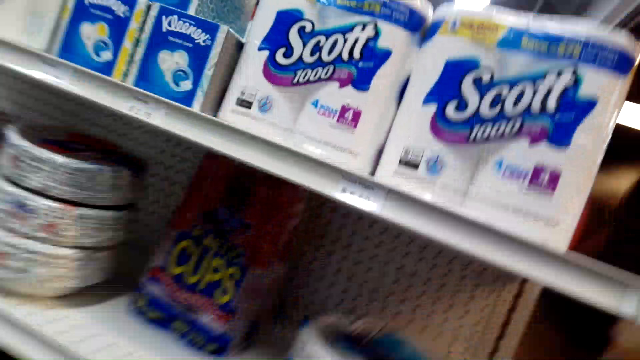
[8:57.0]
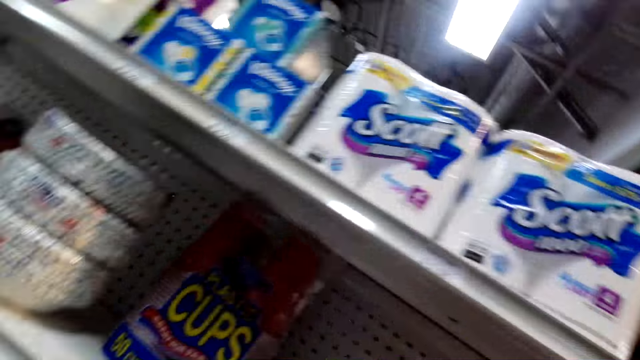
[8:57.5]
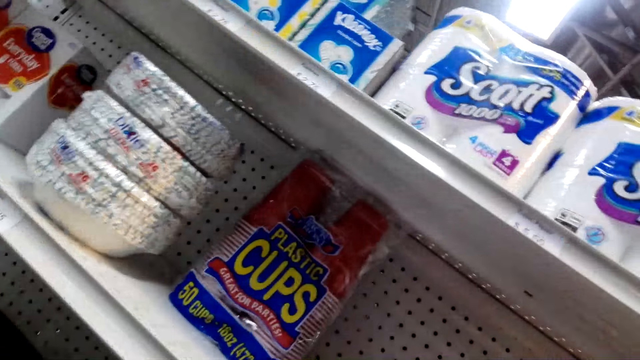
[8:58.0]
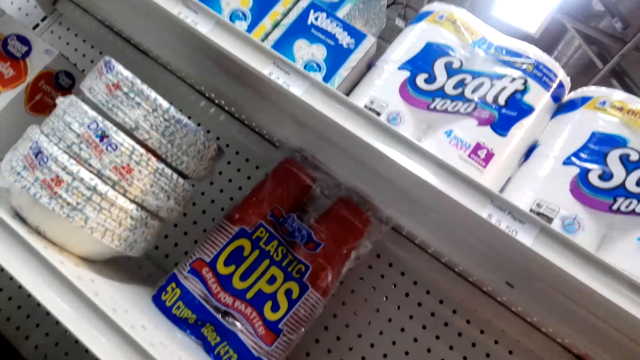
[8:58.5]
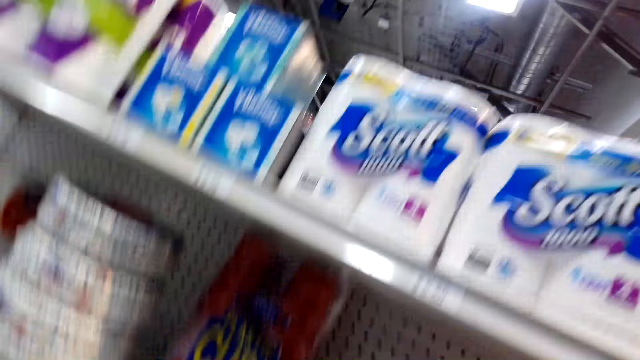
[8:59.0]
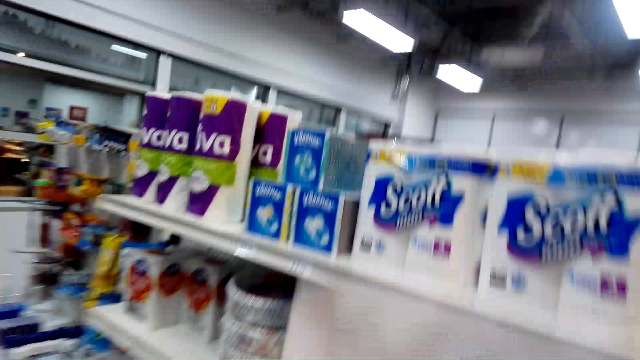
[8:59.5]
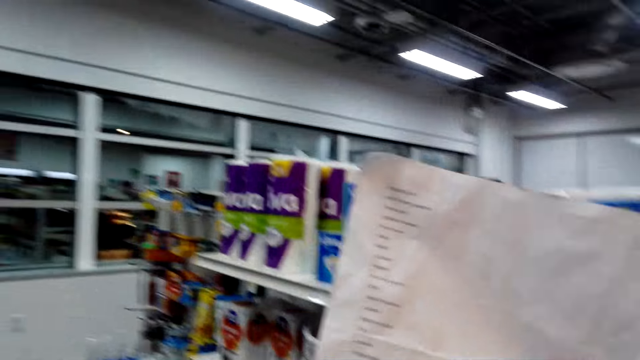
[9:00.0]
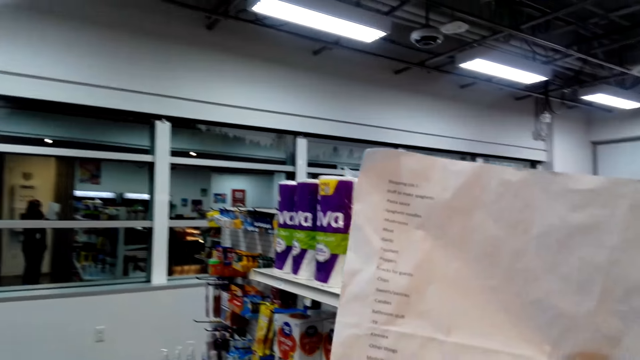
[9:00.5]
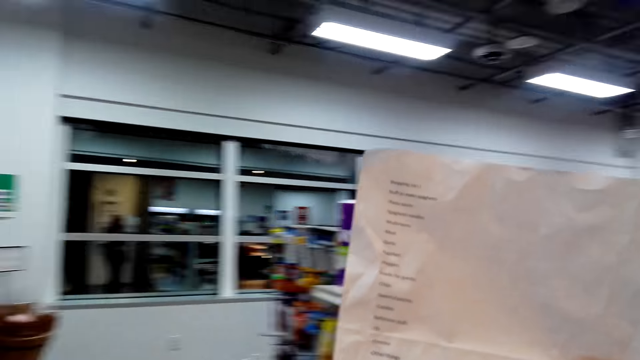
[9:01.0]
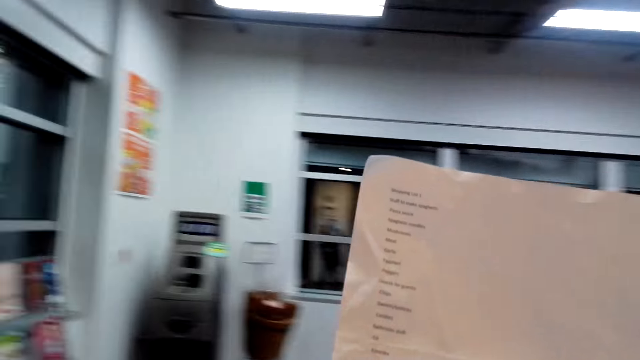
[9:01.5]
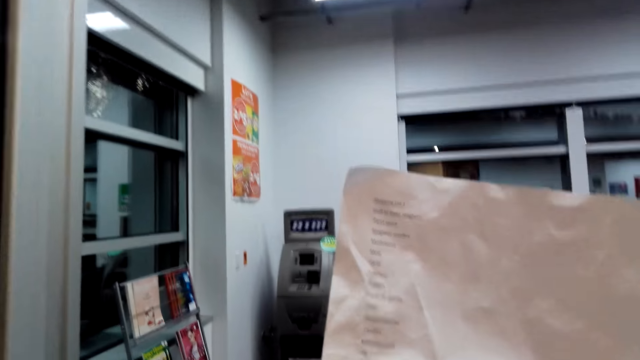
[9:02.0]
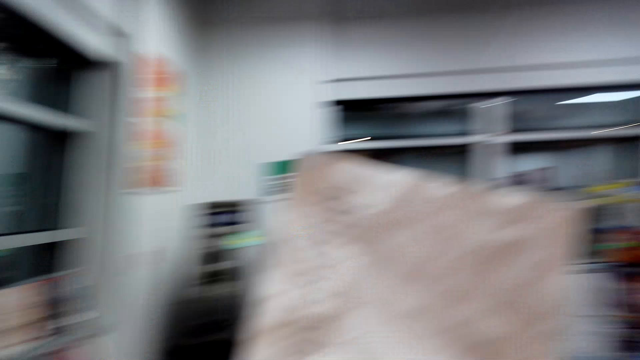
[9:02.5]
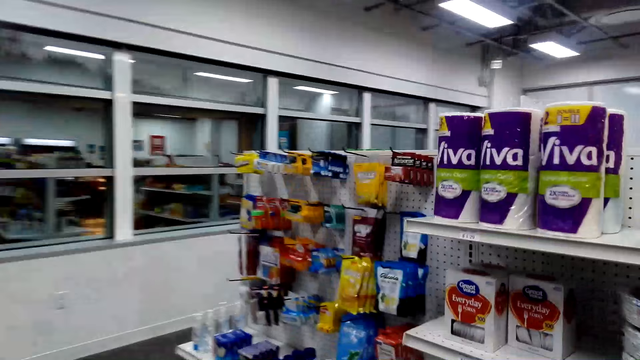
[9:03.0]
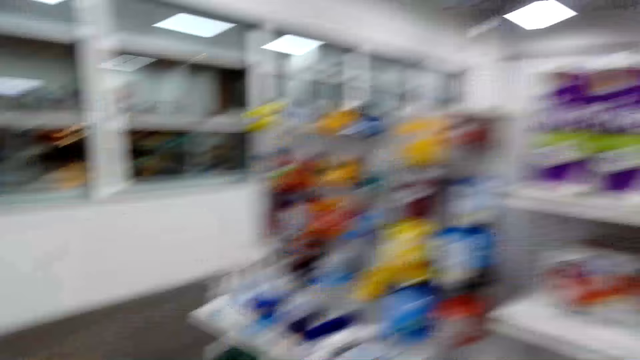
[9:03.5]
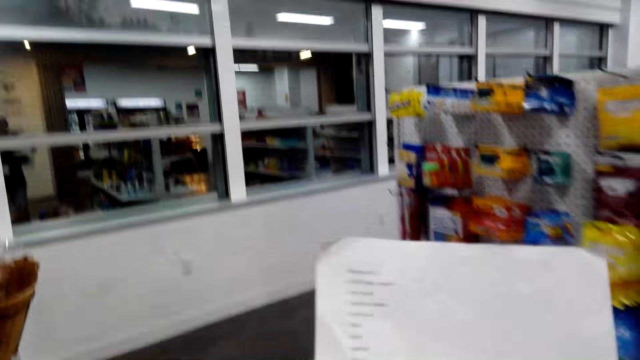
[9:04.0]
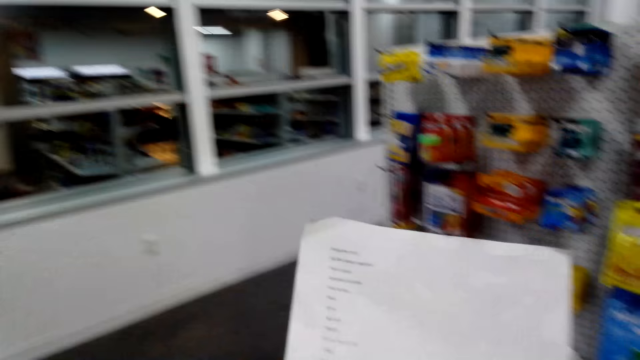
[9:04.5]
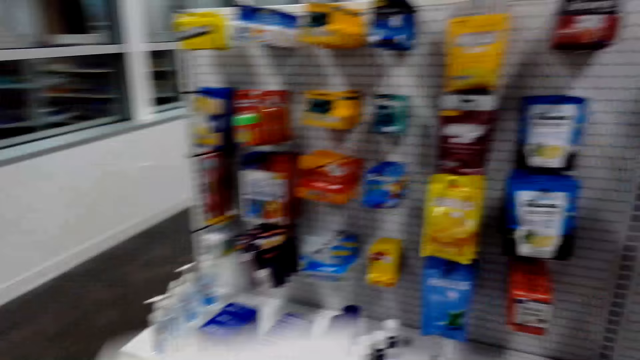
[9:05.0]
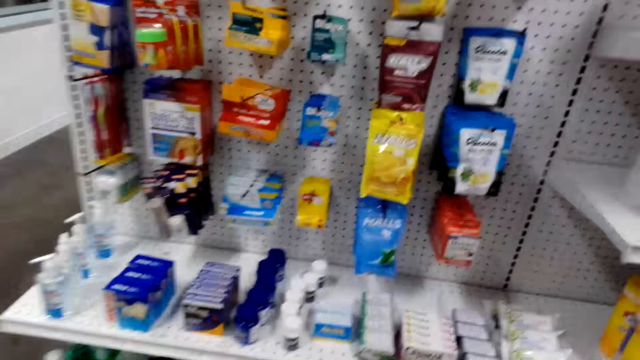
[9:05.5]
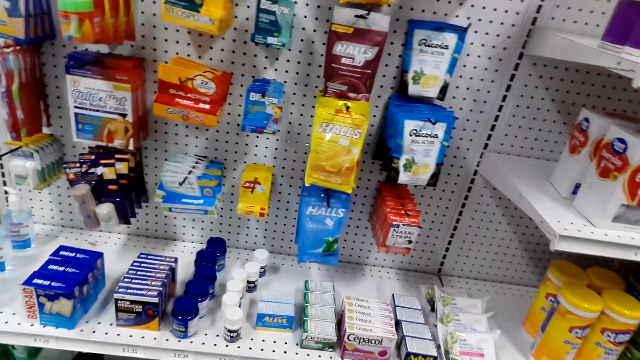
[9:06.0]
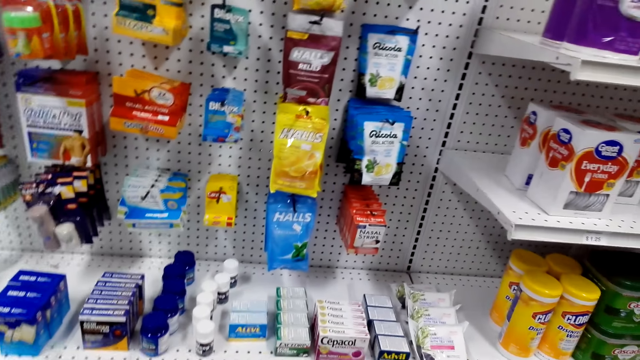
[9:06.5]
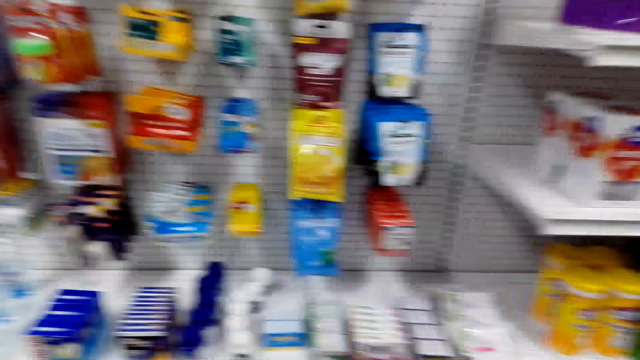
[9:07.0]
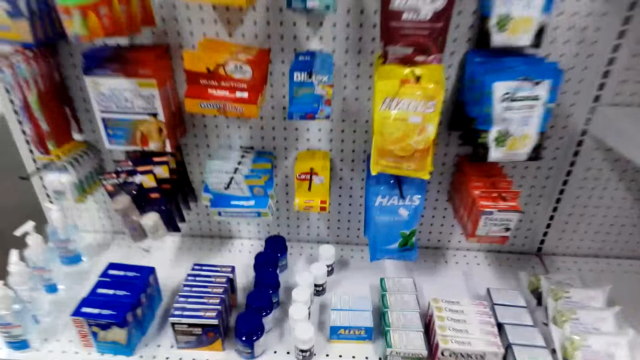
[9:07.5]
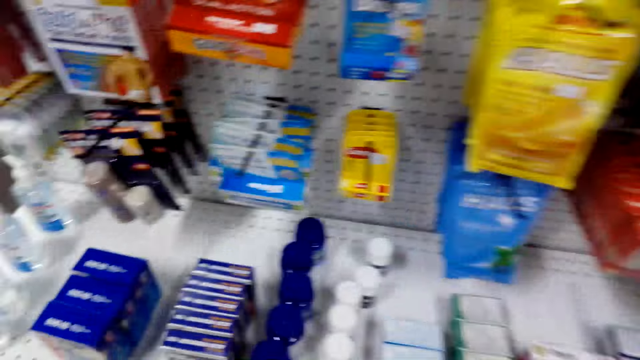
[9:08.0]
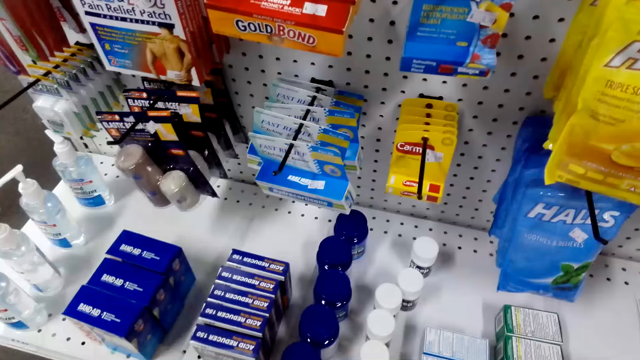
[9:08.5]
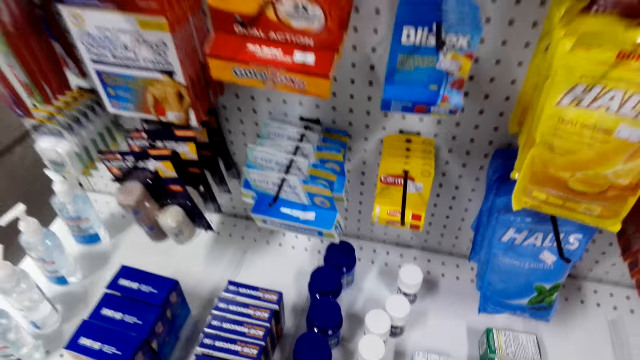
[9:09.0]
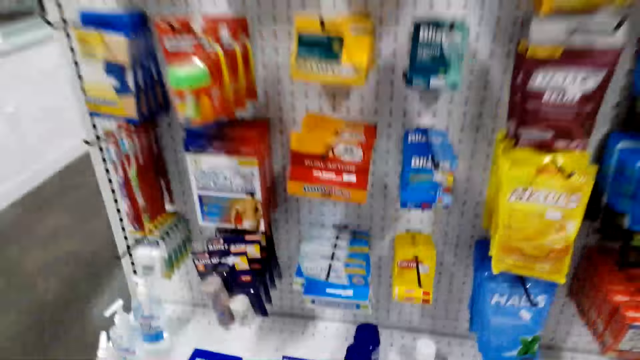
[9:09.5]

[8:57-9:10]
The camera wearer checks the list in hand. They walk in the store with the list in hand. They check items on the shelf.

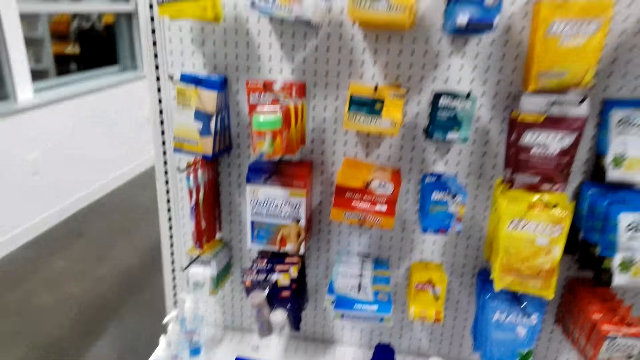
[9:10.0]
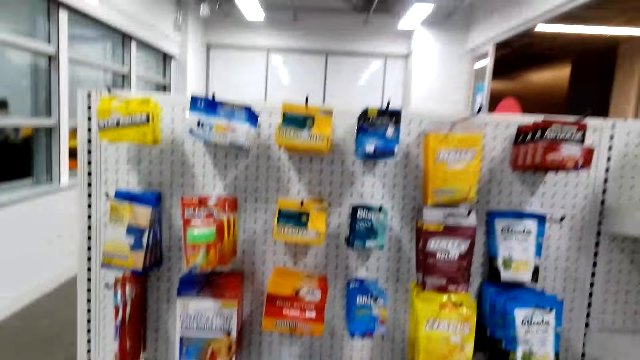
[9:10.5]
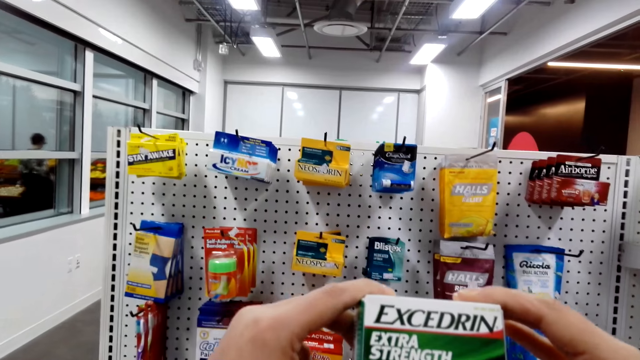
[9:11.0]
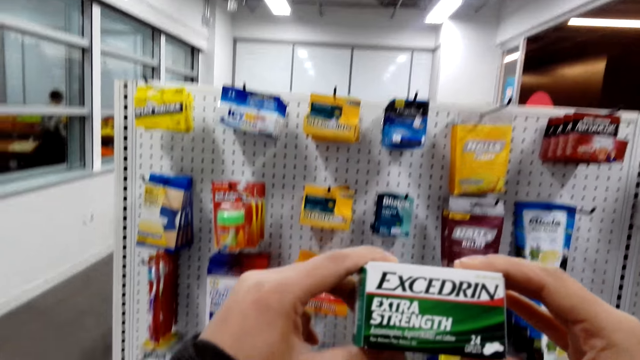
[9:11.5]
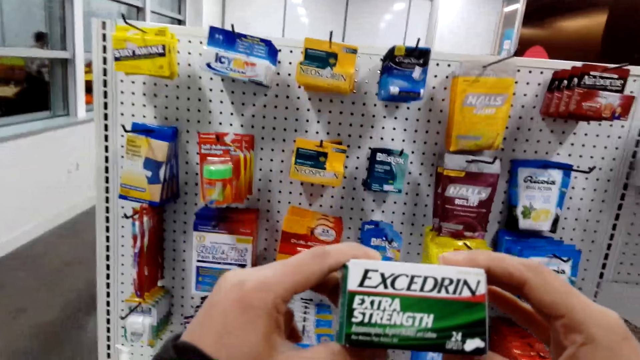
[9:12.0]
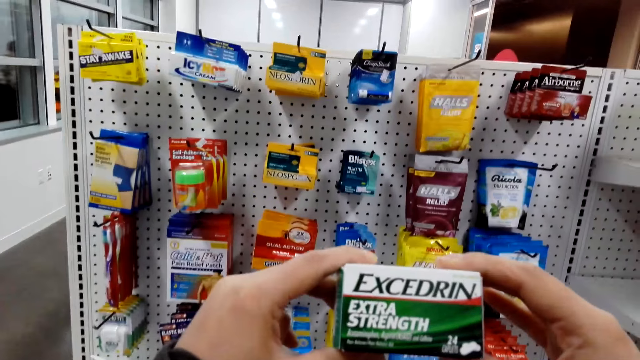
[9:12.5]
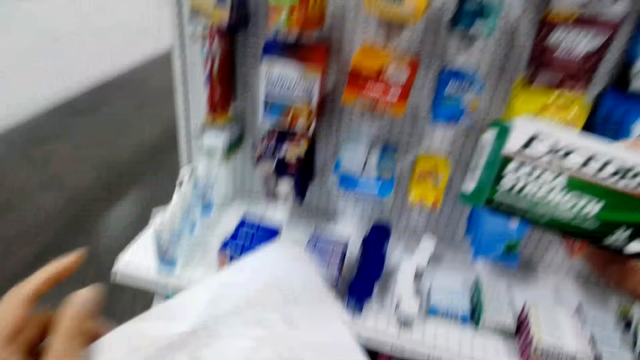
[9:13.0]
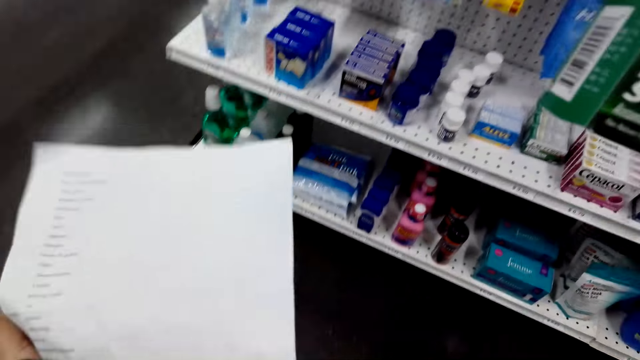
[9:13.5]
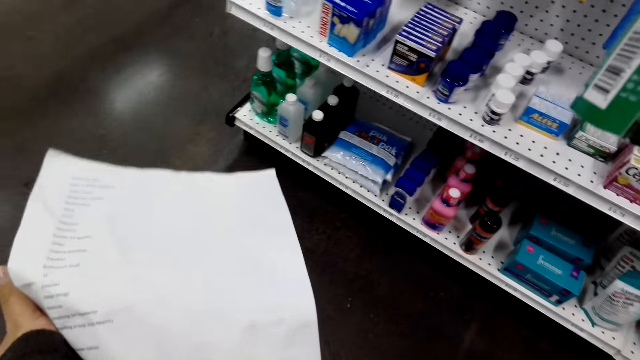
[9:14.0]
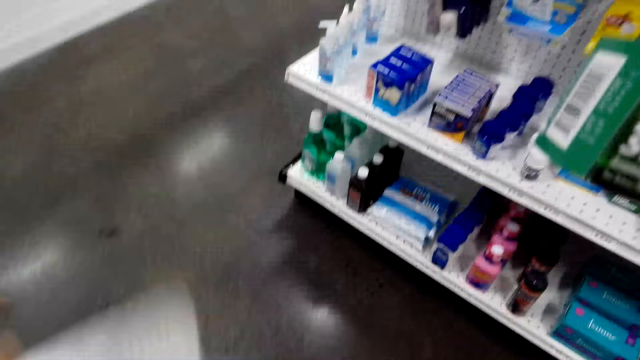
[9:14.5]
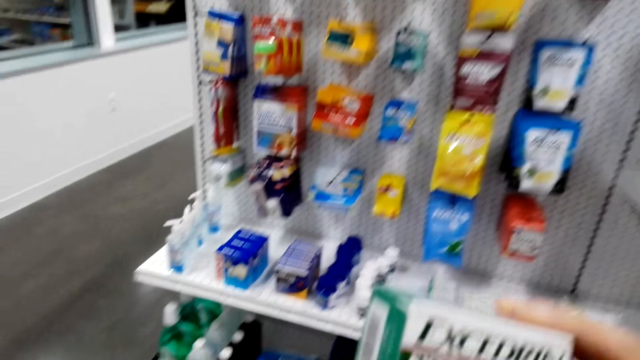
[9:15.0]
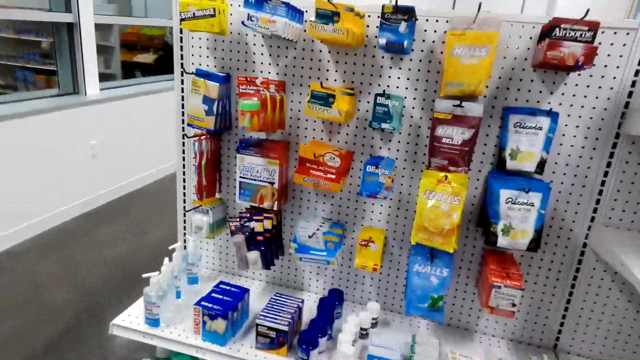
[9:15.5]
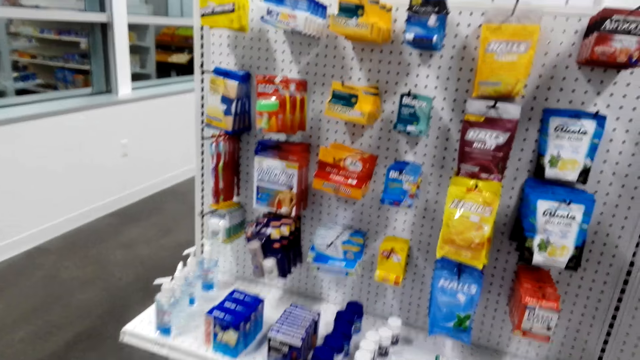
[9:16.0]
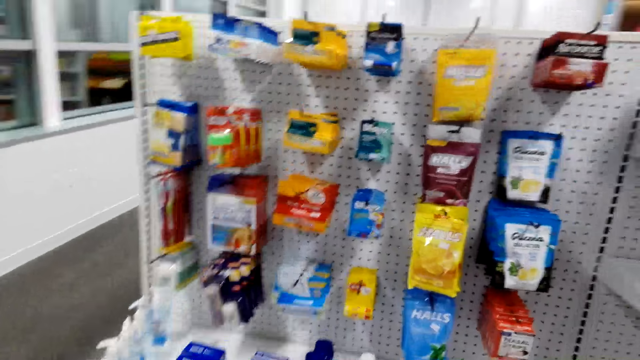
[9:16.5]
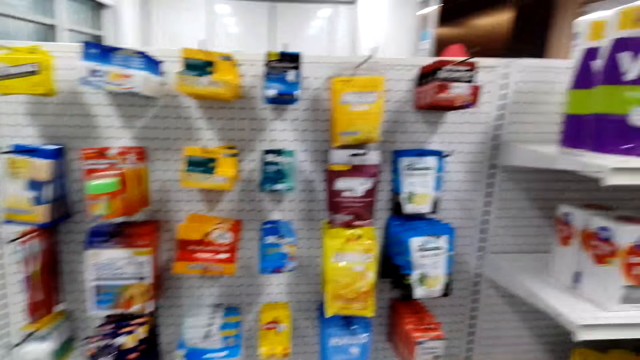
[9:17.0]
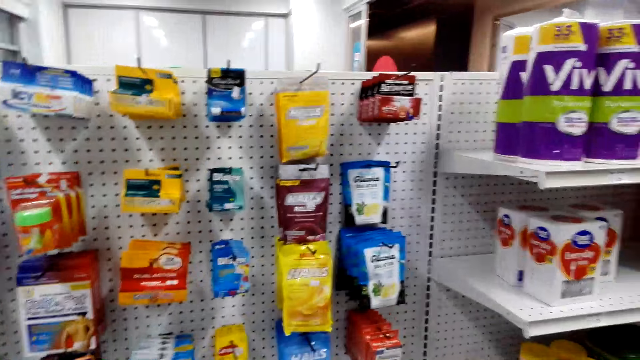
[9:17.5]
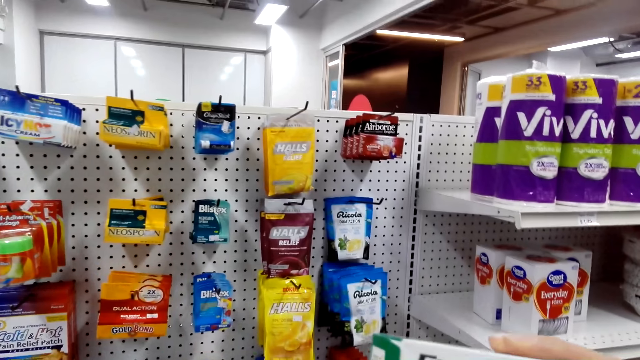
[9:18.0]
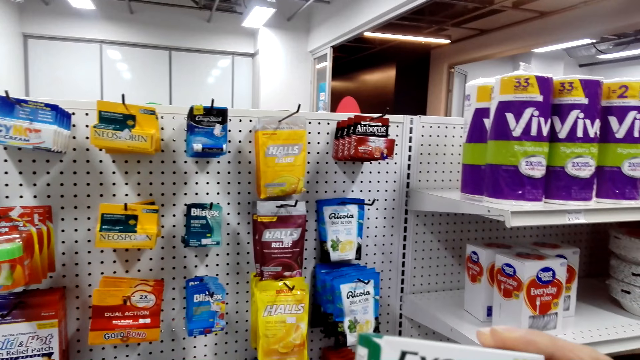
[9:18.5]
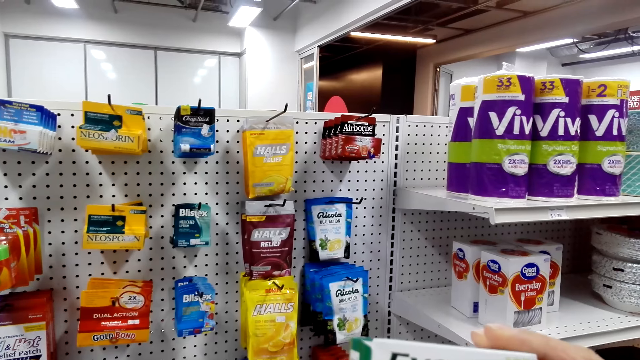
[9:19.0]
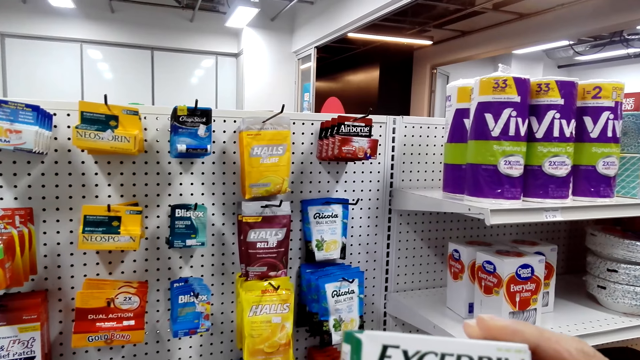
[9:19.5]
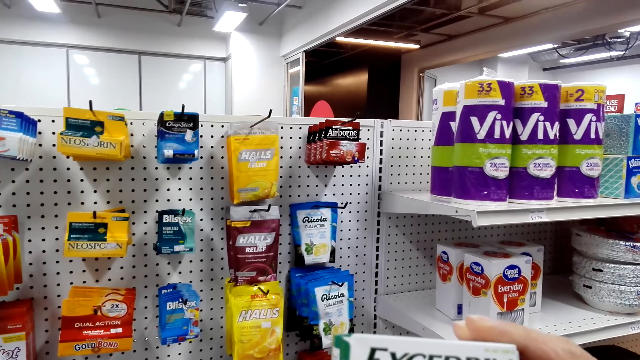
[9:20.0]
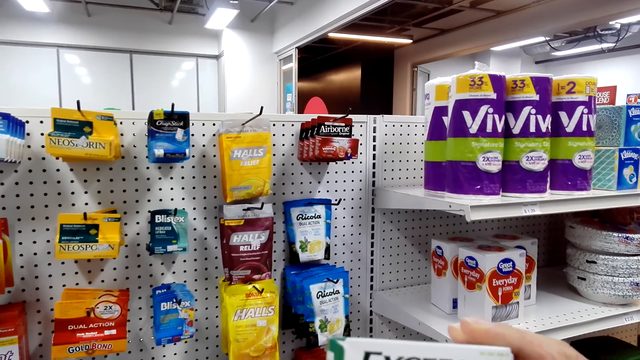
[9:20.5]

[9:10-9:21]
The camera wearer checks the item in hand. They take an object. They check the list in hand. They check the item in hand.
